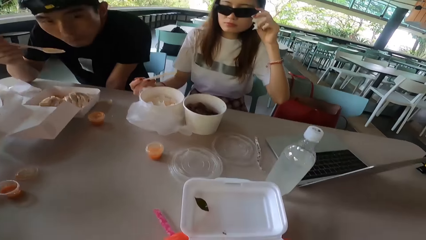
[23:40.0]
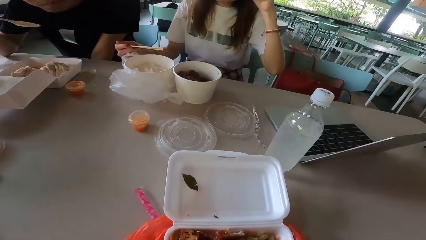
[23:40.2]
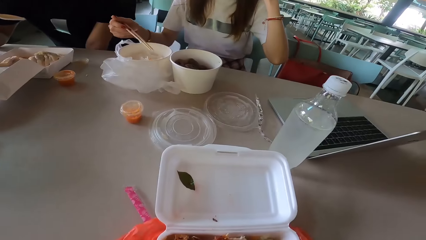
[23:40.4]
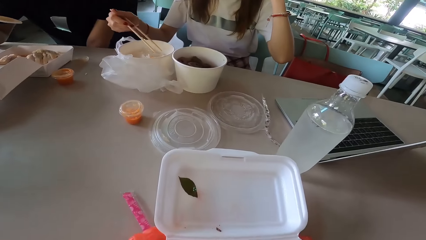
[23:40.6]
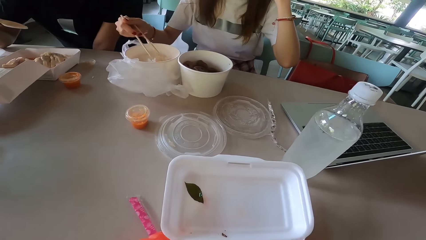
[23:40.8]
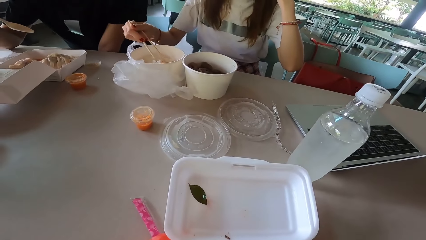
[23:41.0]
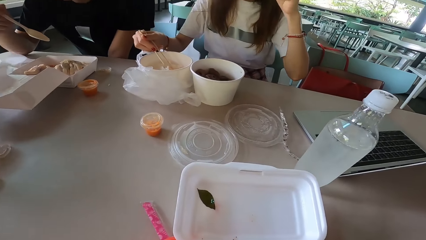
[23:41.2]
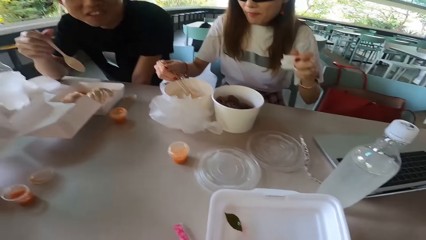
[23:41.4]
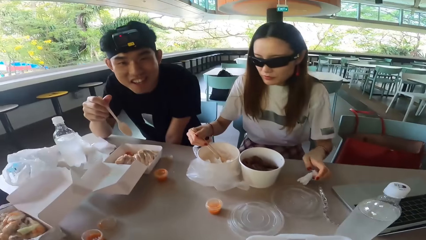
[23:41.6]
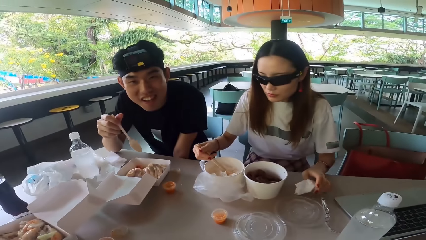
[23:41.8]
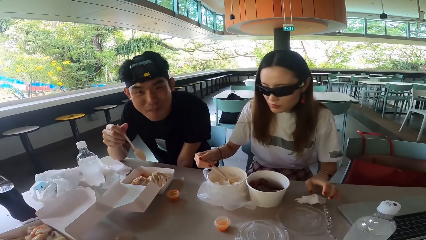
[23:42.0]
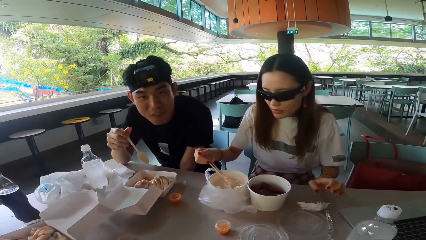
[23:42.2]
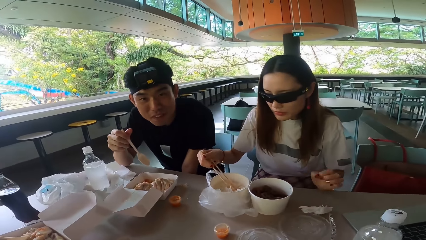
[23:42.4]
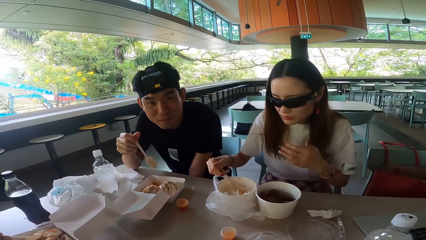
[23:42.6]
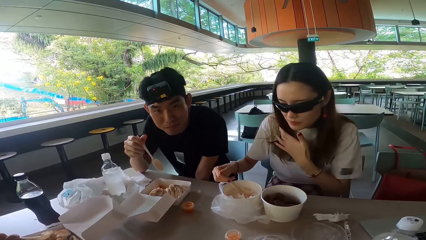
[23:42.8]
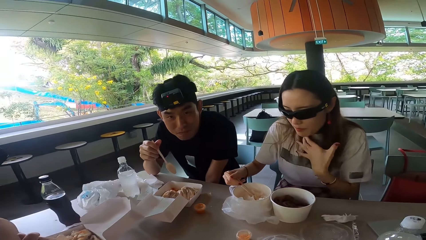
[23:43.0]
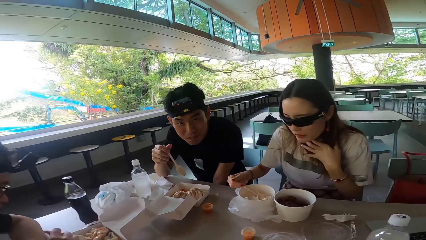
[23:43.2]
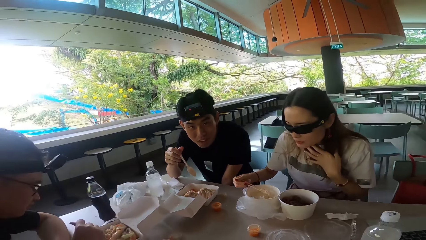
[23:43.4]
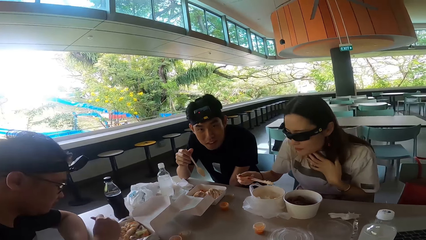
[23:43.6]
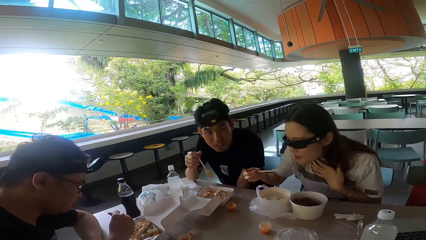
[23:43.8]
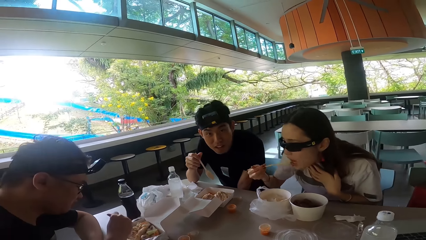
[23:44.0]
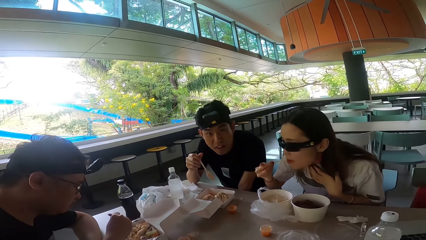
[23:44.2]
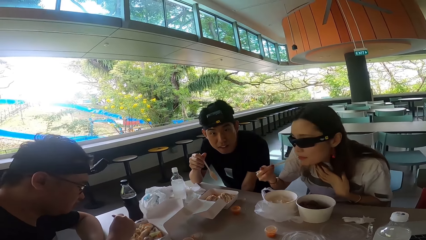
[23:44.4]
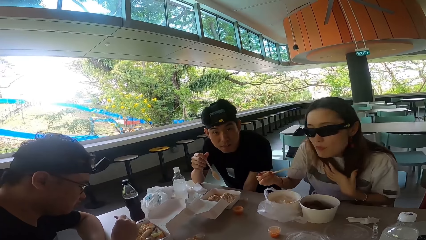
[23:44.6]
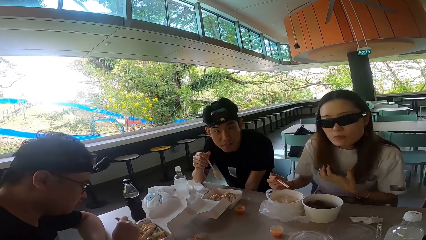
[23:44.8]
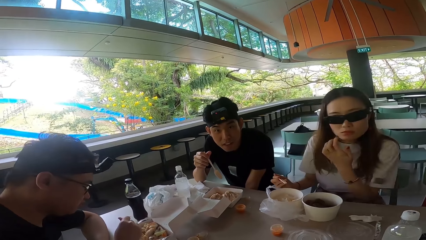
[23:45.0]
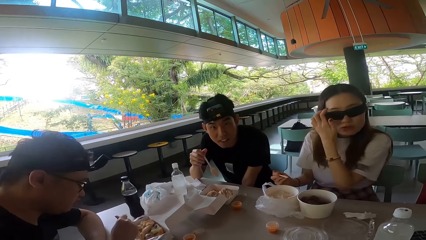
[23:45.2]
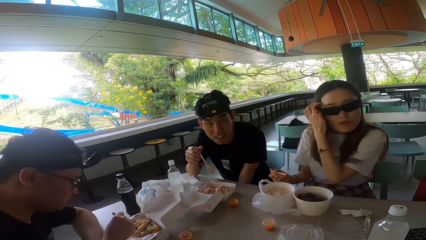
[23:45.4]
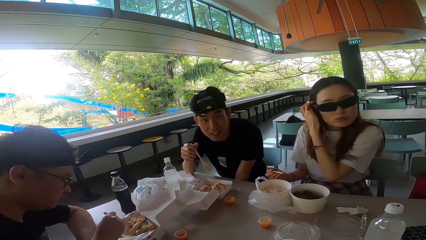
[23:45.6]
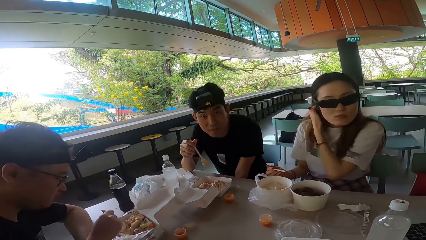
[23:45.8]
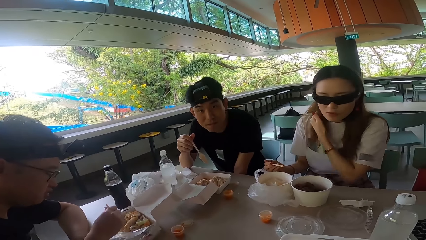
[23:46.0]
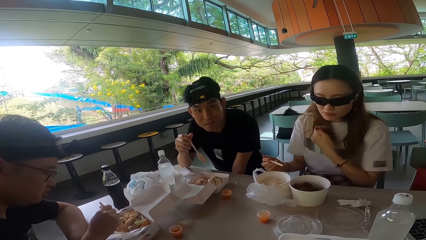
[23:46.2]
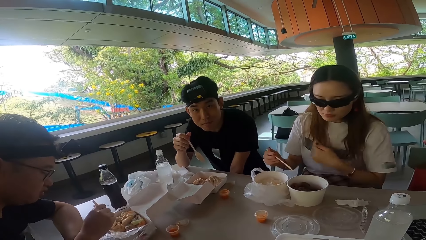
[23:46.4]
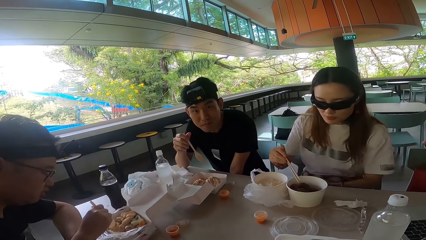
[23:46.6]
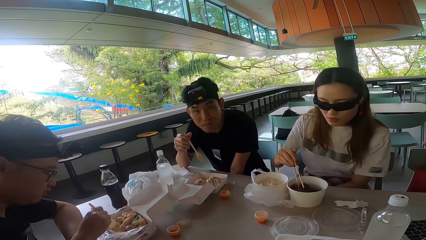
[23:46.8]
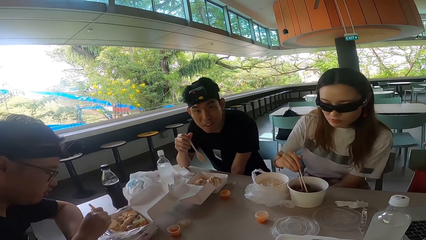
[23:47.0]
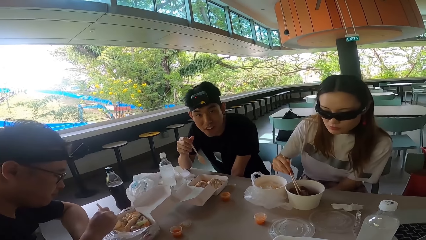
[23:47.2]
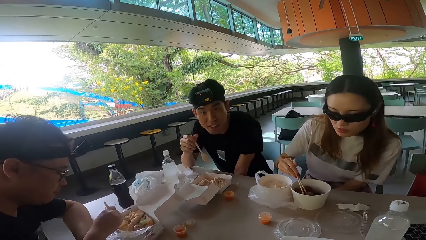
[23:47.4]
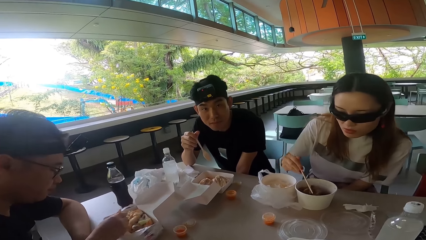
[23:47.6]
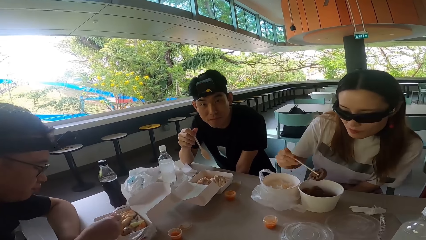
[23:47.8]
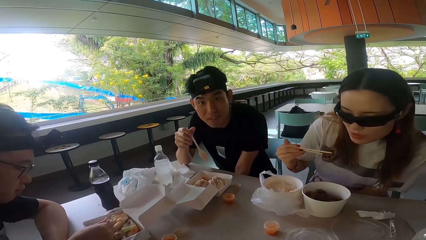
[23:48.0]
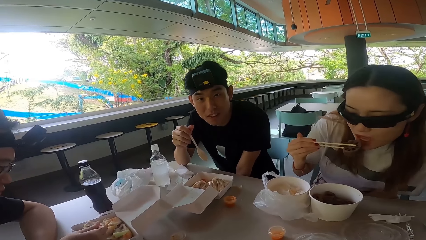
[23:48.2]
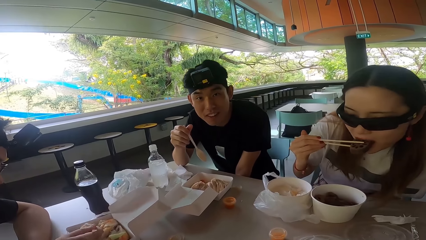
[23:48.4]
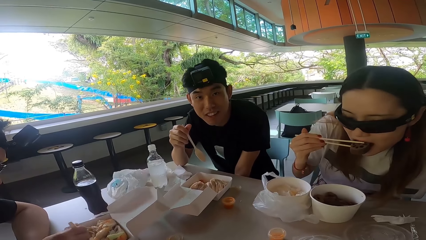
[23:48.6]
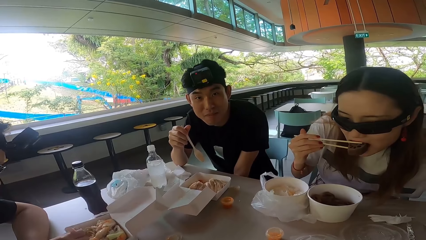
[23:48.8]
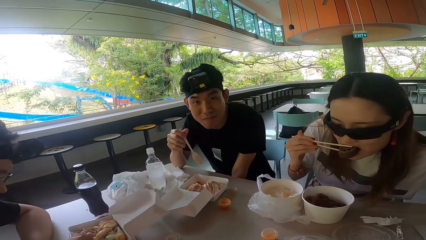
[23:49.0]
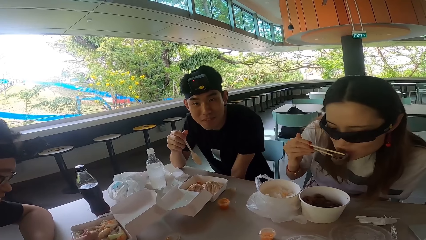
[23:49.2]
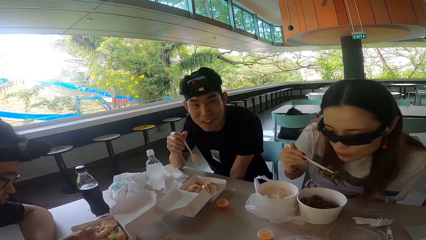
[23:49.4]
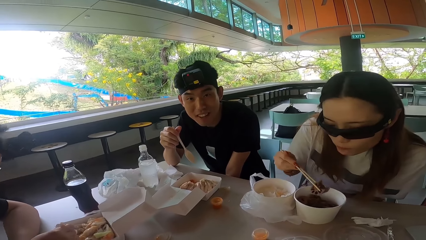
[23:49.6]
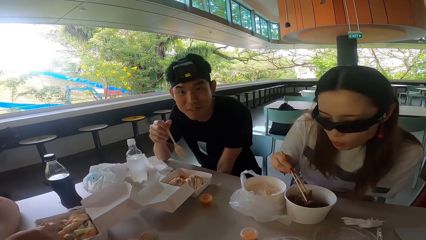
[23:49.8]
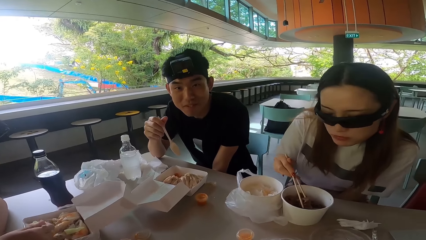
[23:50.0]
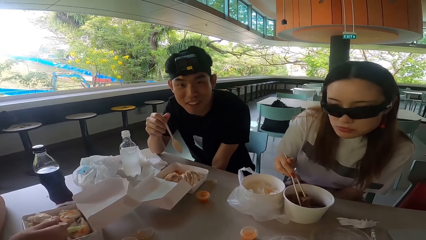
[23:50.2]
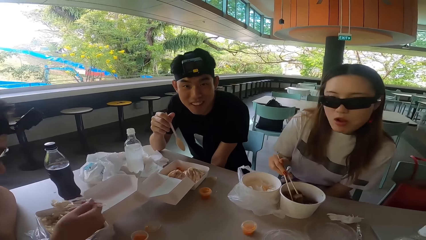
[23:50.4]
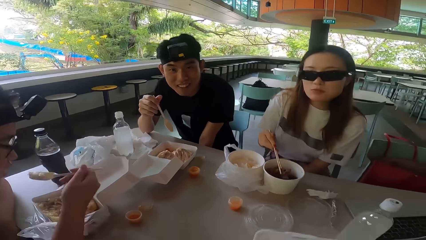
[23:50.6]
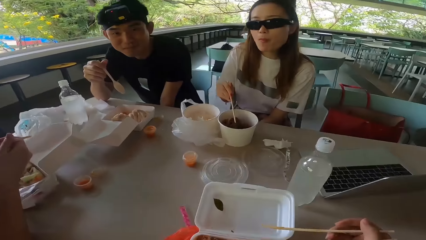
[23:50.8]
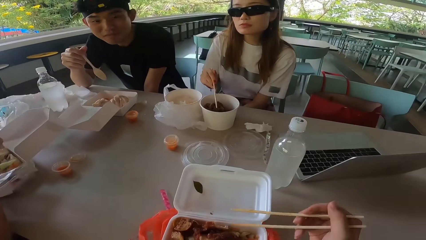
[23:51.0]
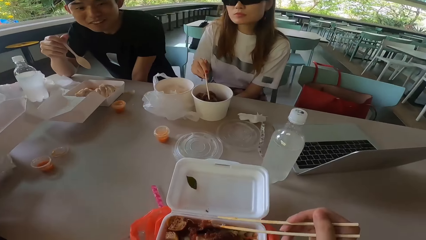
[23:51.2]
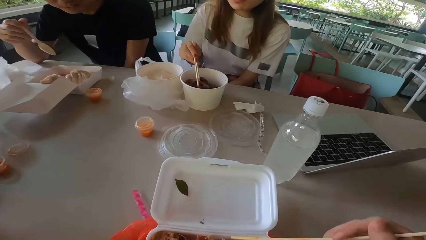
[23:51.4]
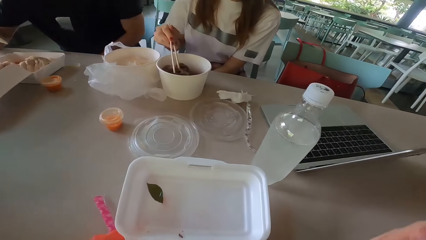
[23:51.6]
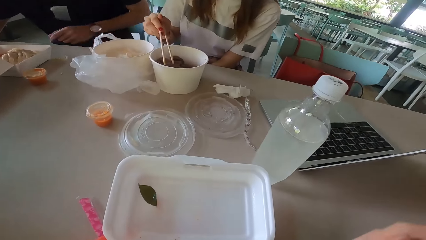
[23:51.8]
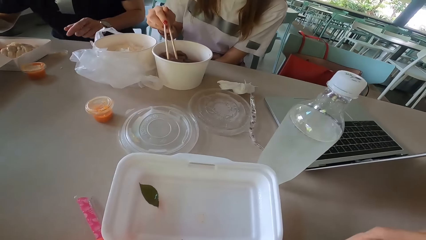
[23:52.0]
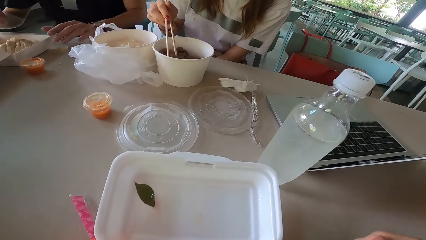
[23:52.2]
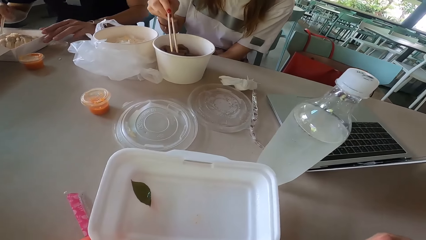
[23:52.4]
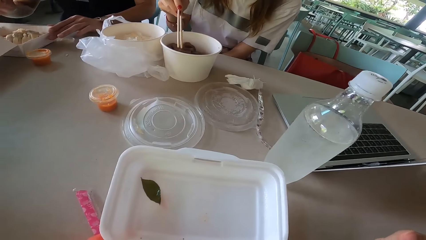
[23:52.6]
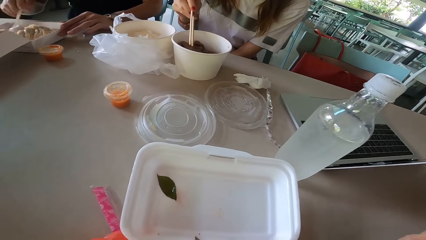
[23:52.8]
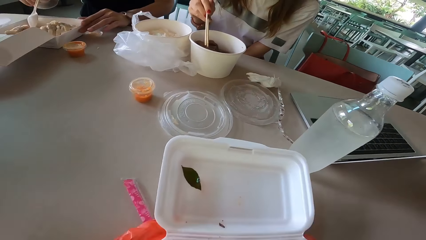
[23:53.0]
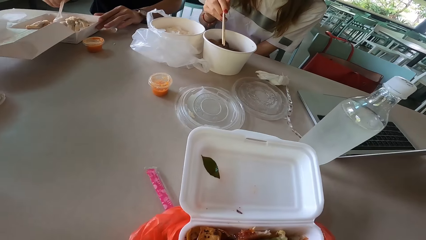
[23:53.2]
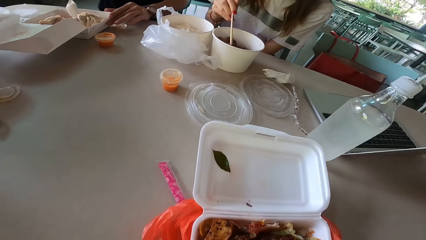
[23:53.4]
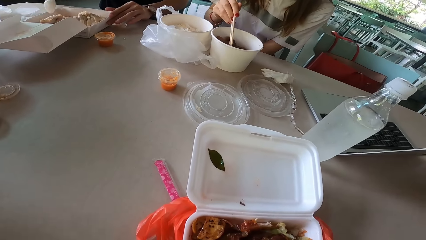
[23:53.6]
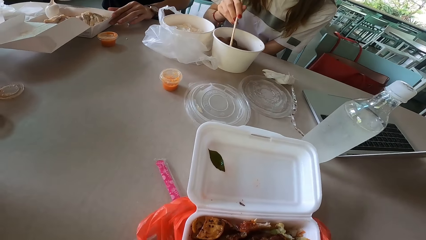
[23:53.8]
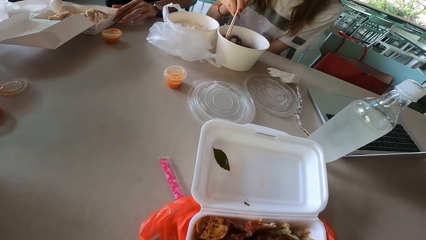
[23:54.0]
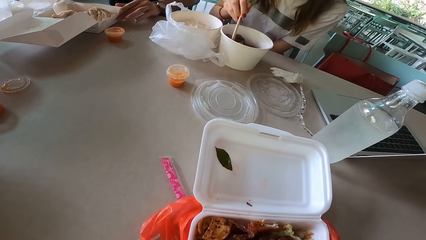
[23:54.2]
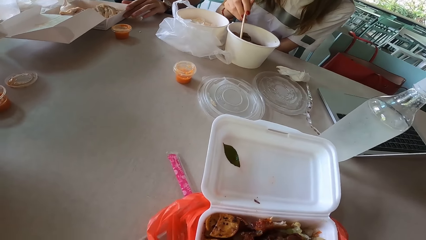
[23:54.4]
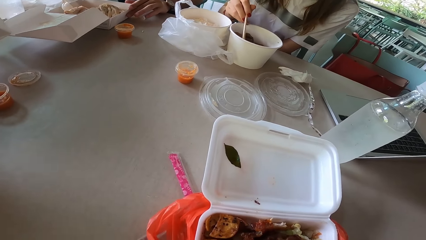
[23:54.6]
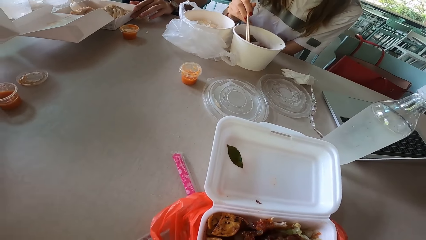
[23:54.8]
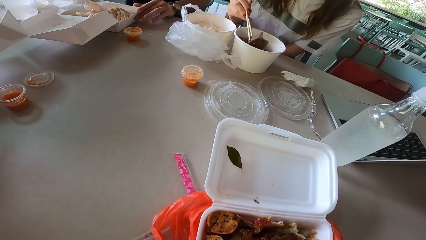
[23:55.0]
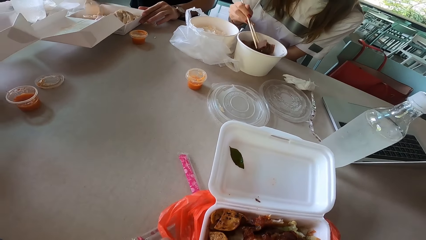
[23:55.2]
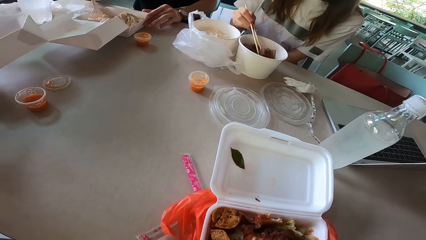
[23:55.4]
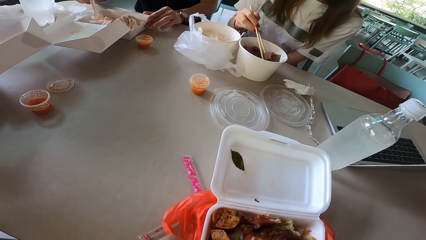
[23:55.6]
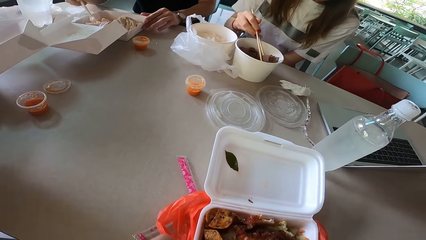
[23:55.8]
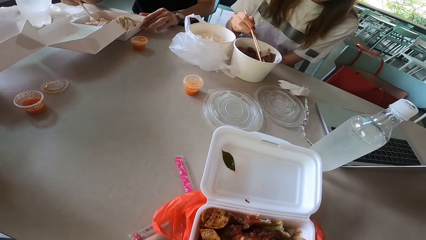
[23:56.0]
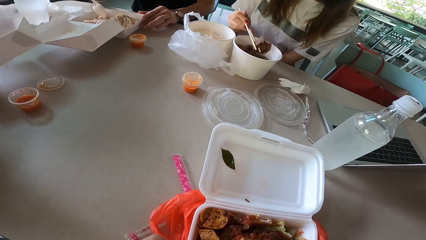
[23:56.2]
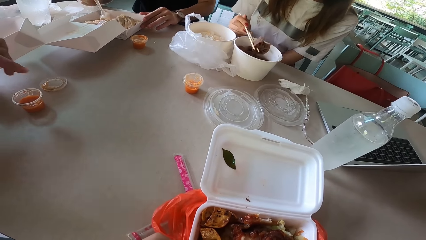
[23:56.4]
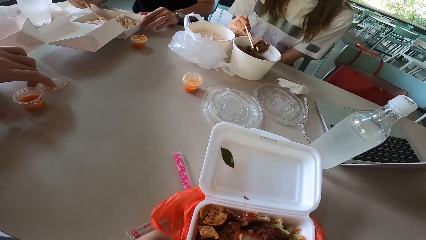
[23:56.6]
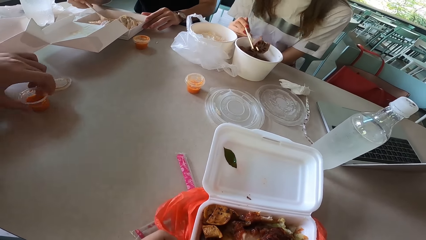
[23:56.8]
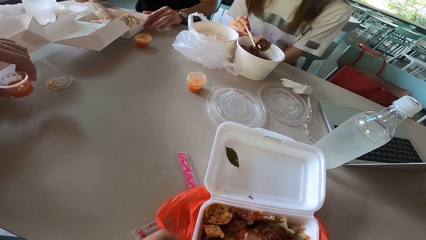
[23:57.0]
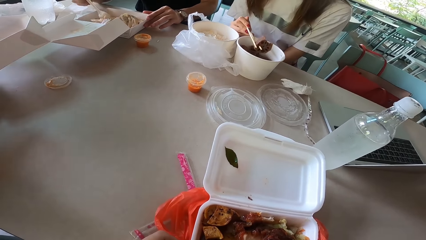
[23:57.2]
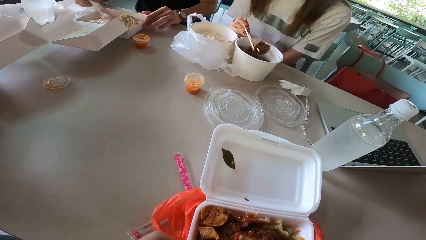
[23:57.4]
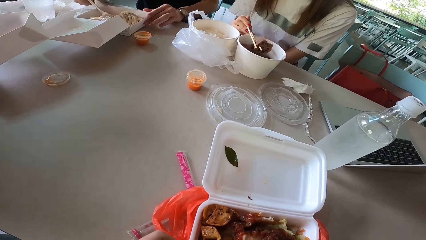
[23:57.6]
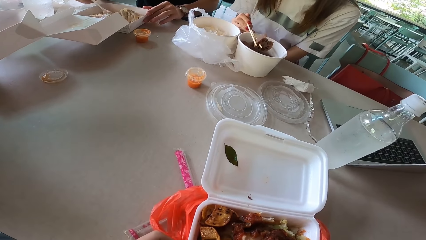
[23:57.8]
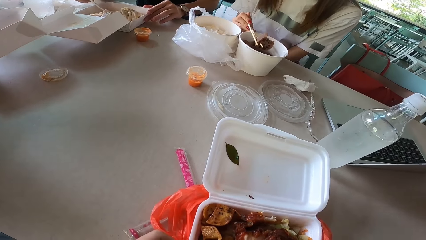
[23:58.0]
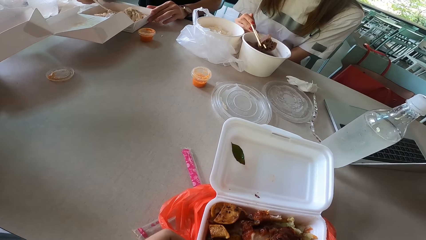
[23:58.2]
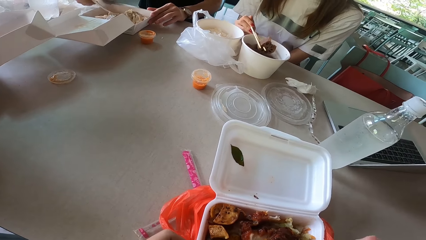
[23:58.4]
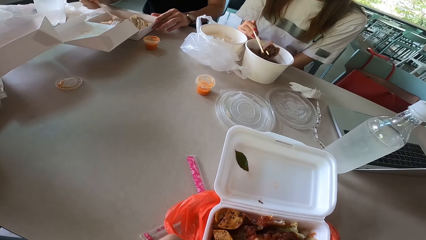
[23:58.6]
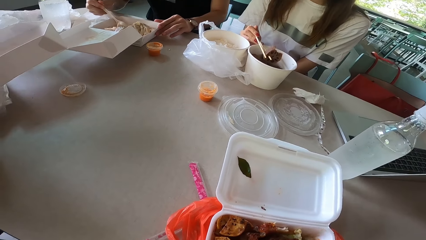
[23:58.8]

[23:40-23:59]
A man eats the rice. A lady adjusts sunglasses. She puts a serviette on the table and picks food with chopsticks. She picks the food with chopsticks again. She lifts her hand, holds her chest, and touches her hair. She eats the rice. She touches her hair again and pulls her hair. She lowers her hand. Another man moves something. The lady picks something with chopsticks. The other man shakes his head. The lady eats something. The first man talks to the camera wearer, the lady and the other man. The lady puts something in the bowl. The other man eats something. The first man lifts his hand, touches a food box, and mixes something. The lady picks something with chopsticks. The other man picks sauce. The first man scoops the rice with a spoon.
